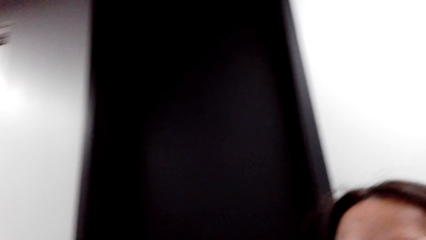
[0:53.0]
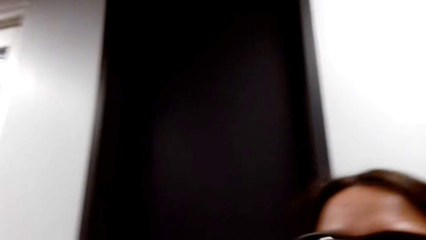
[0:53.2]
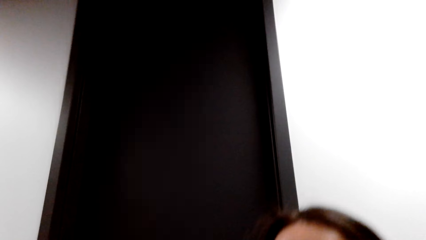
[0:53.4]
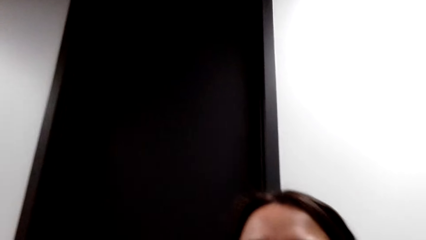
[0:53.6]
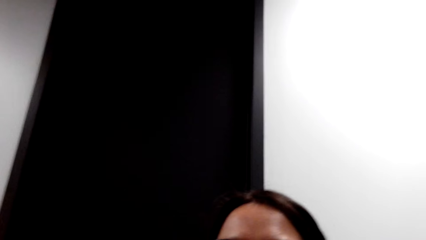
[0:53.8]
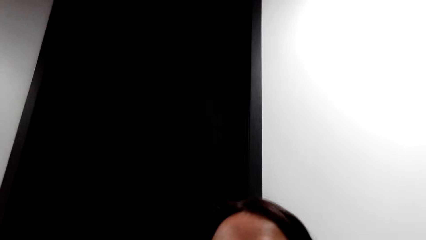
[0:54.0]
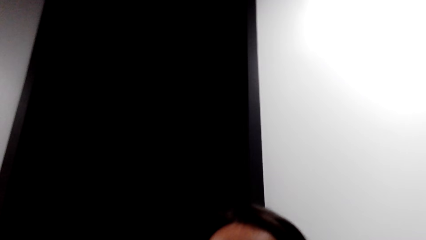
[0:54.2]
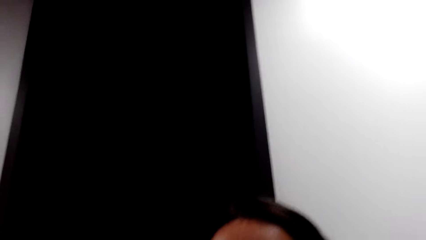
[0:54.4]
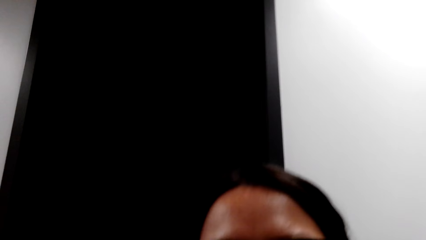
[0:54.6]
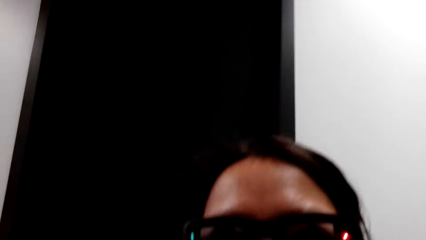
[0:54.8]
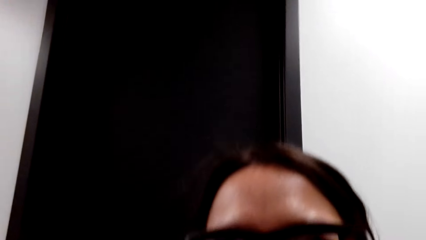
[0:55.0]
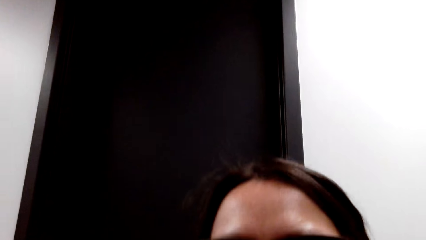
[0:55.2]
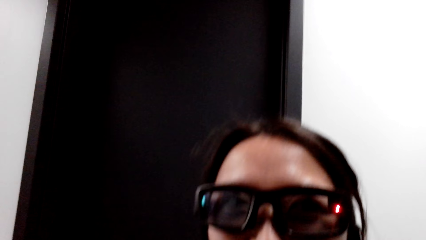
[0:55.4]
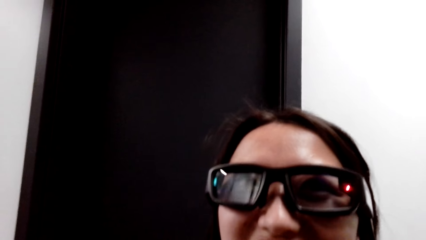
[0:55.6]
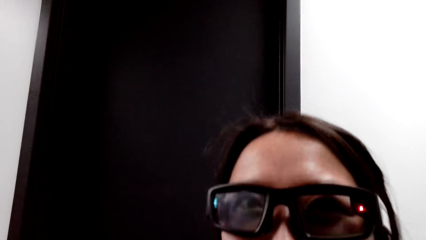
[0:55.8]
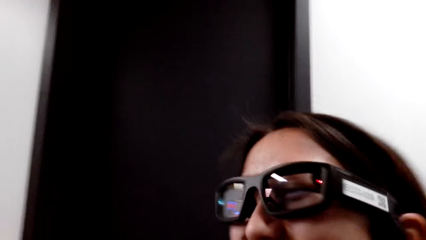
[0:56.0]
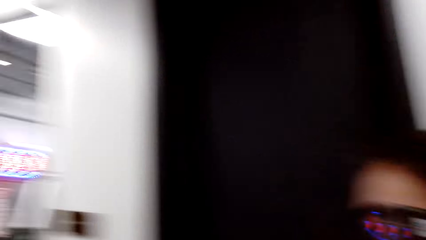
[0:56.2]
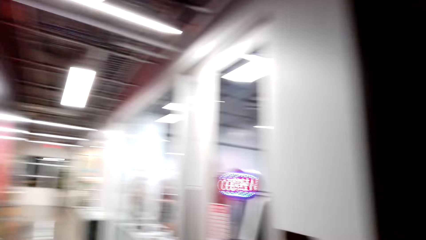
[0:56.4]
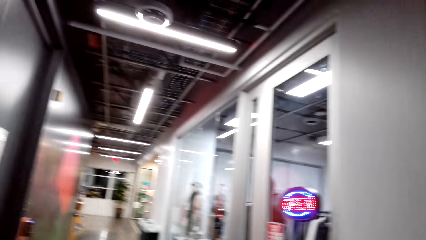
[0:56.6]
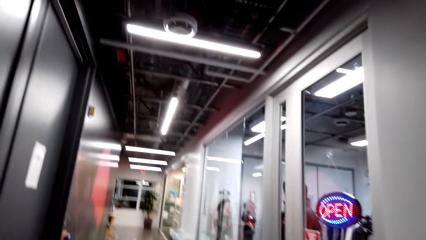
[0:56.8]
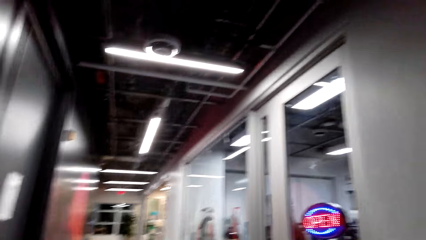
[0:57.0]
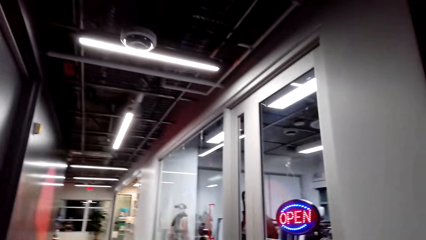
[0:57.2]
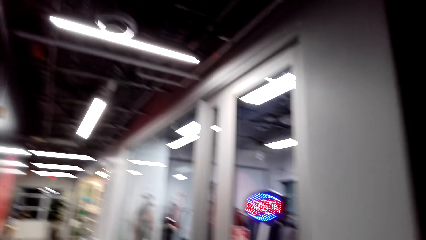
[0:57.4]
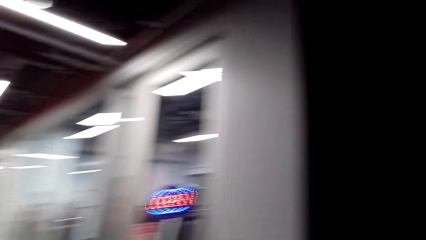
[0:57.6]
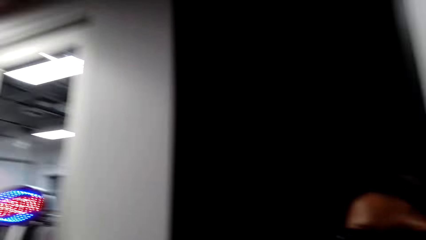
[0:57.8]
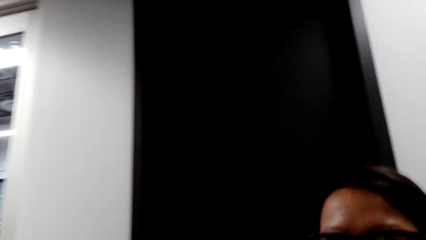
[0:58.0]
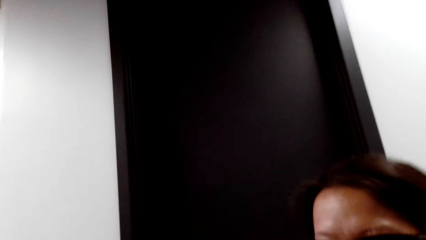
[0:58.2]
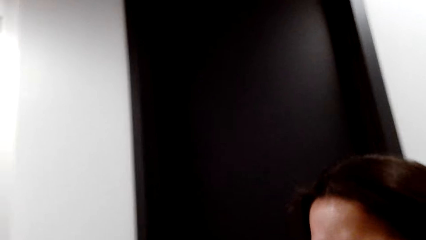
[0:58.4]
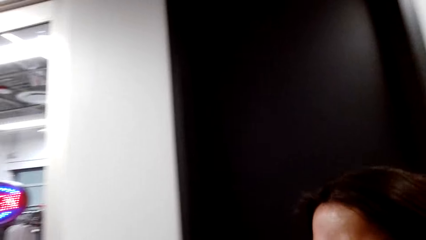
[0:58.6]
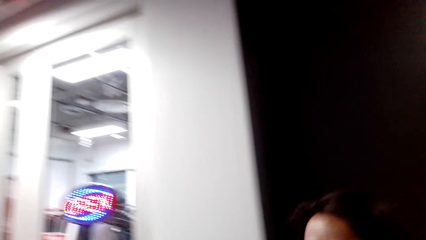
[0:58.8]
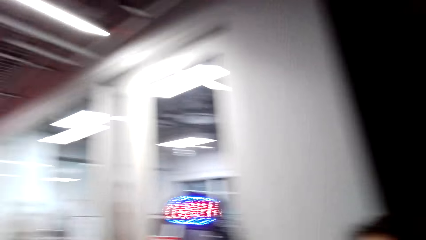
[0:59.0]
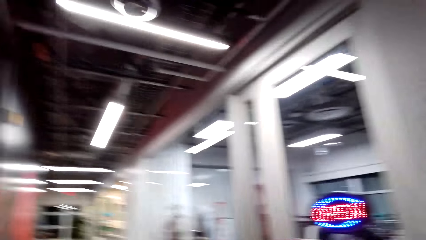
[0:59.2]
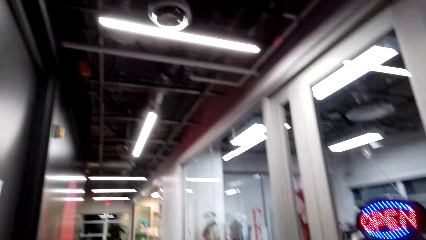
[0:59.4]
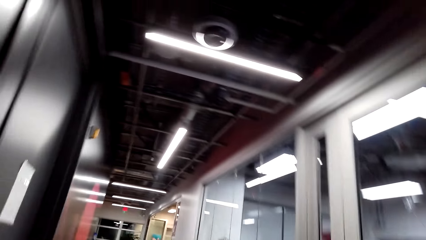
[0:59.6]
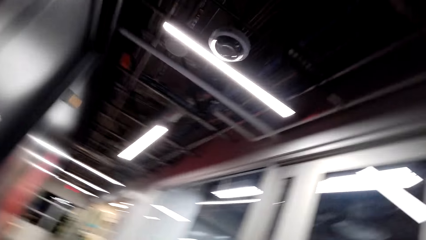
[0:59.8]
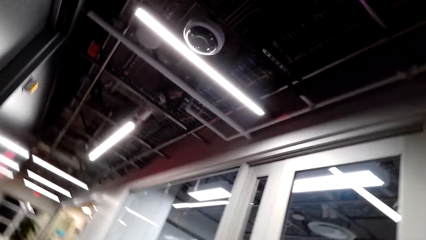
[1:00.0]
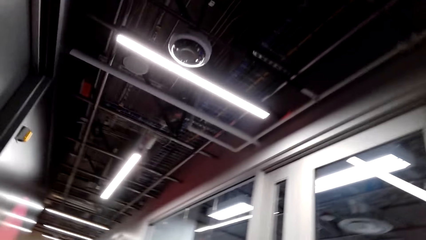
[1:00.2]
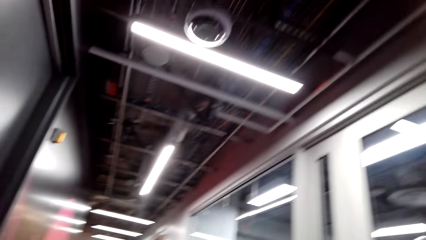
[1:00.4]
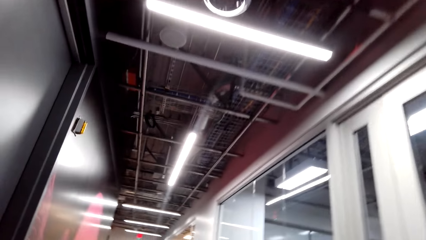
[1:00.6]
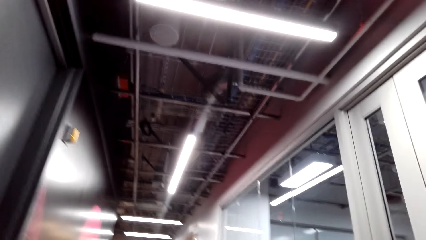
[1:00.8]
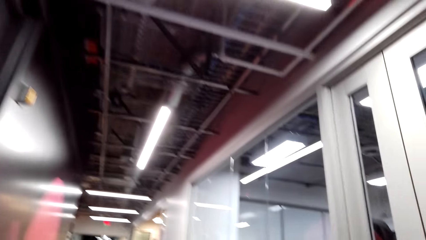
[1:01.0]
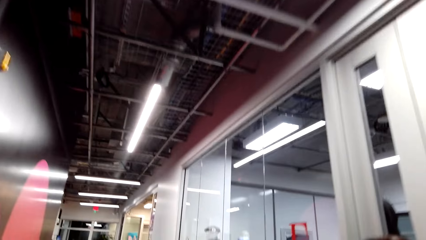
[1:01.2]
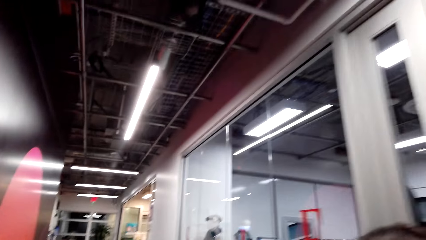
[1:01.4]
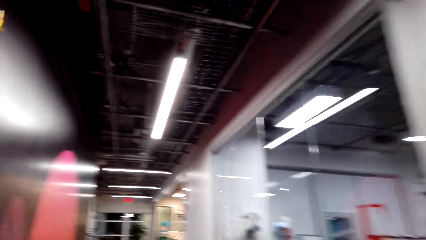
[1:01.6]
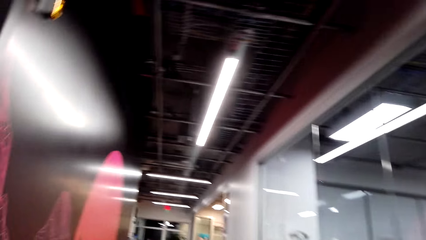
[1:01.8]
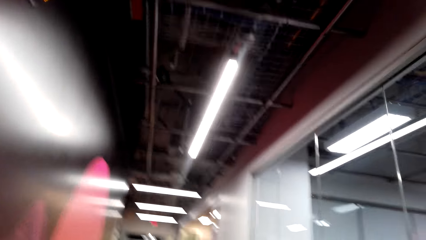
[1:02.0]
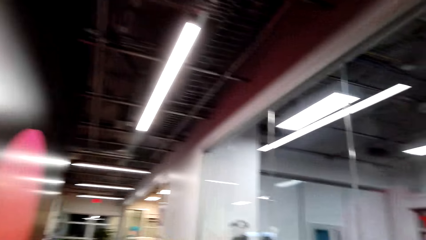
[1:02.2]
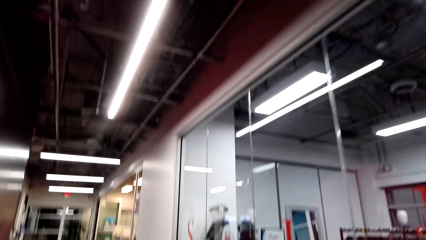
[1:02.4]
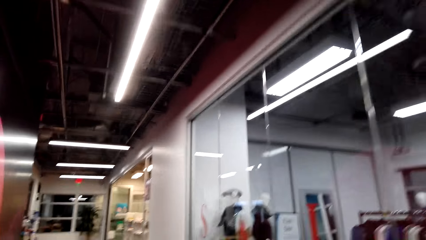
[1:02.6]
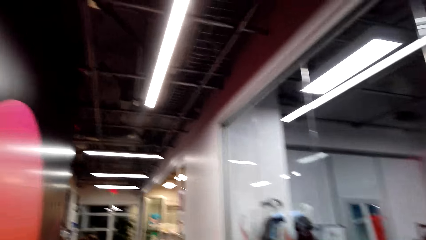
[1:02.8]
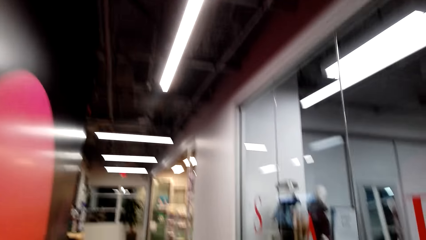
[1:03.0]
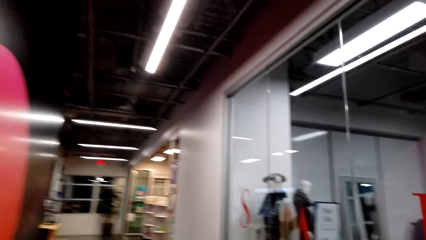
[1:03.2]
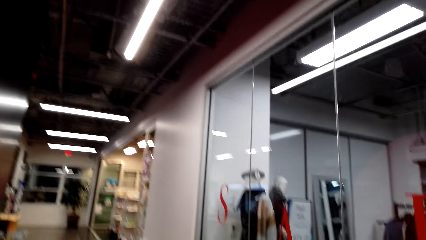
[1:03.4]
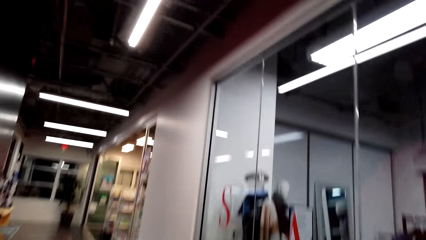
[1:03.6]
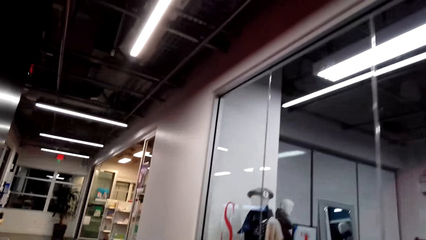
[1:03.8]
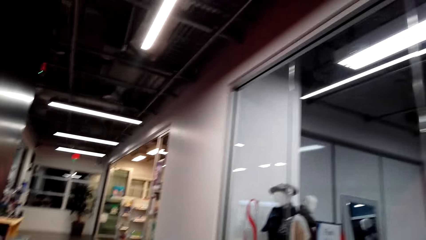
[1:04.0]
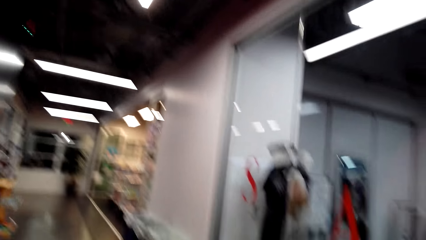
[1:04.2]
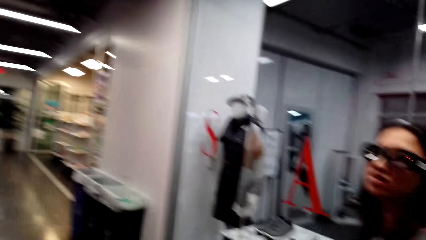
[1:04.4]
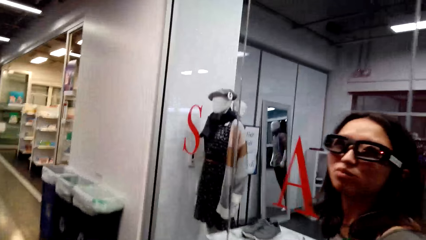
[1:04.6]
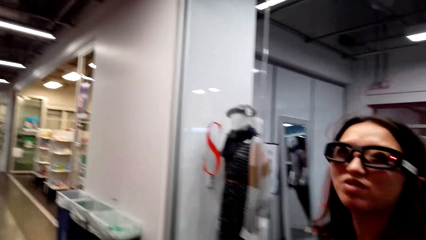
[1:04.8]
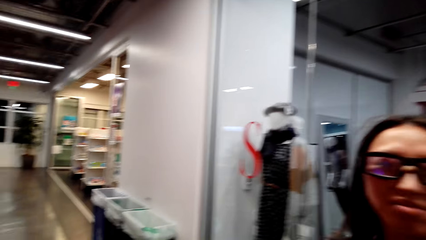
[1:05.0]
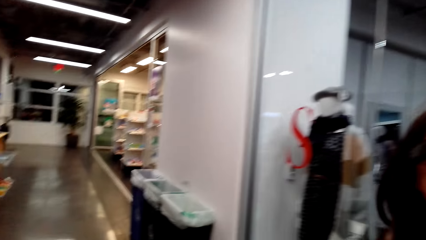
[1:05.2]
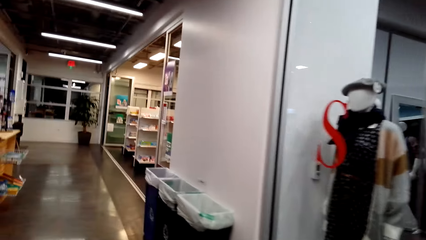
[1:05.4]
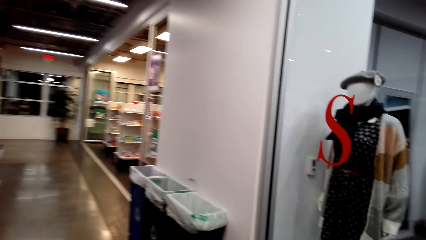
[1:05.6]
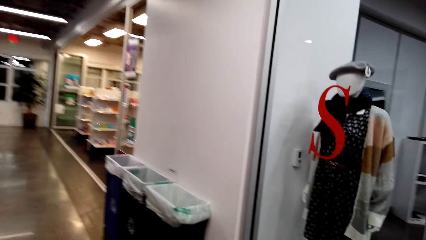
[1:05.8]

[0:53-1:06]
The camera wearer talks to a person. They walk back.

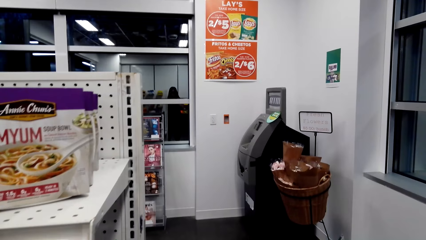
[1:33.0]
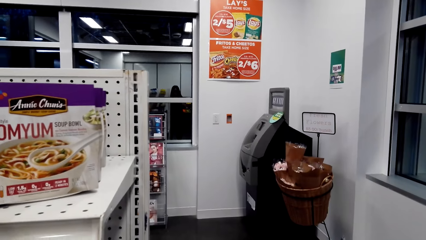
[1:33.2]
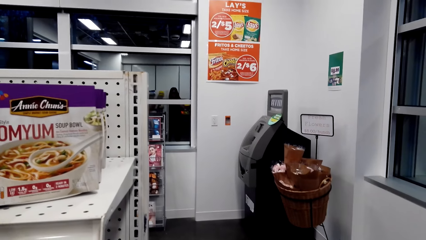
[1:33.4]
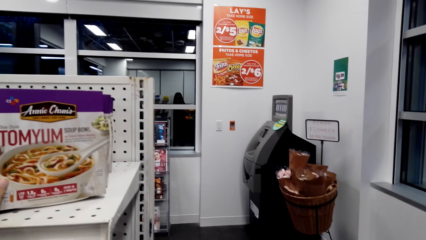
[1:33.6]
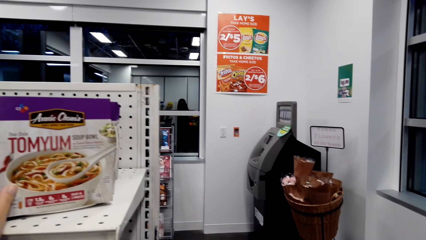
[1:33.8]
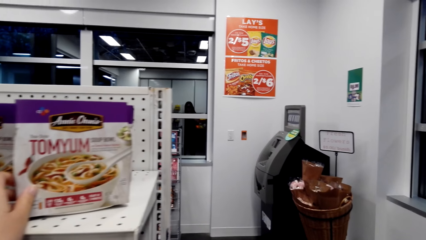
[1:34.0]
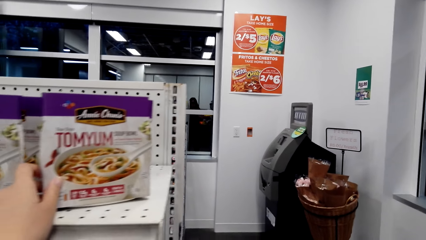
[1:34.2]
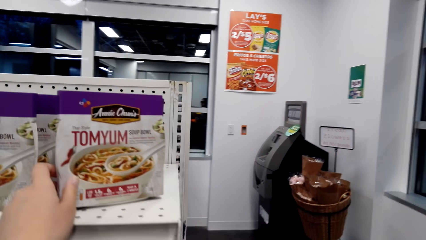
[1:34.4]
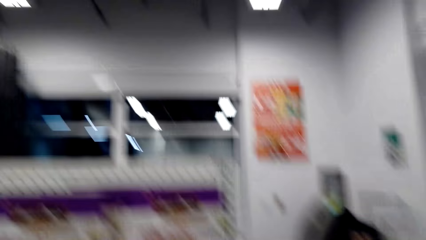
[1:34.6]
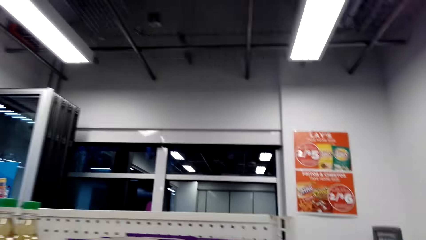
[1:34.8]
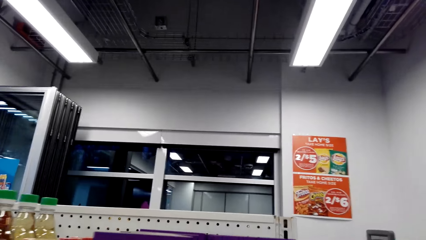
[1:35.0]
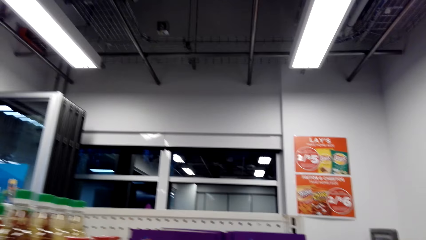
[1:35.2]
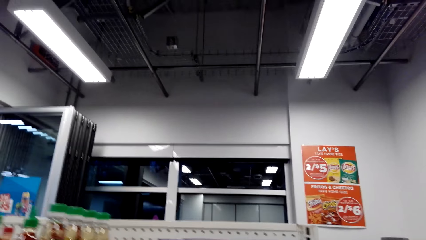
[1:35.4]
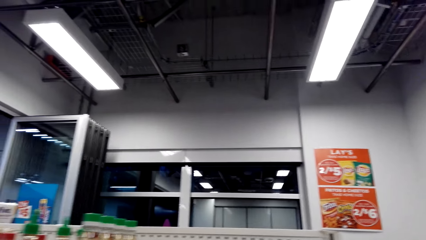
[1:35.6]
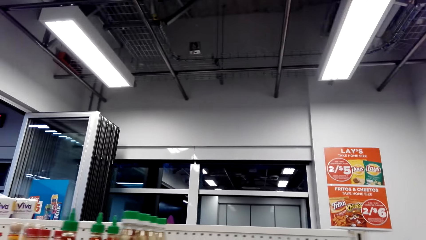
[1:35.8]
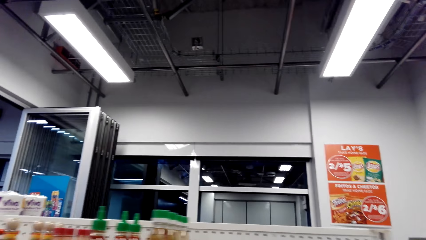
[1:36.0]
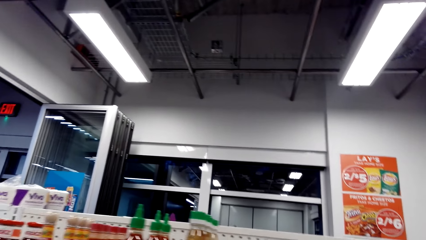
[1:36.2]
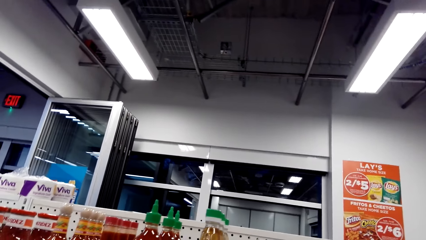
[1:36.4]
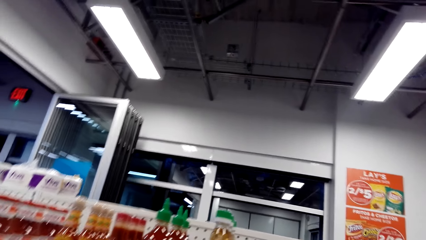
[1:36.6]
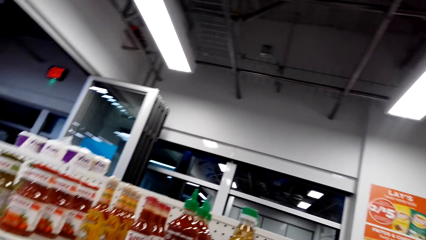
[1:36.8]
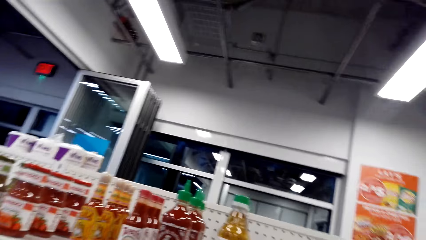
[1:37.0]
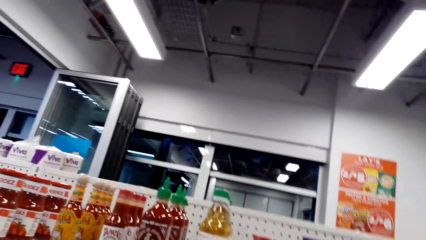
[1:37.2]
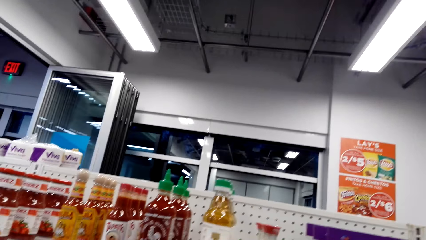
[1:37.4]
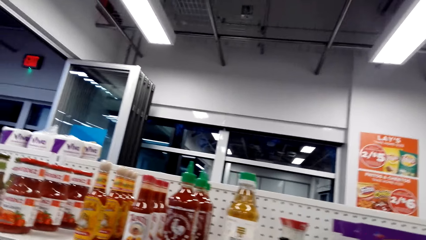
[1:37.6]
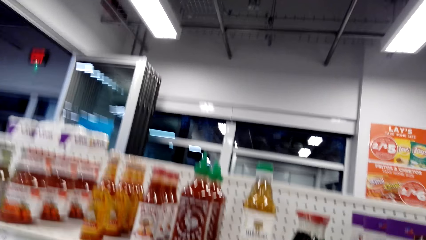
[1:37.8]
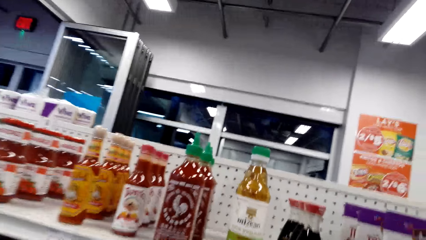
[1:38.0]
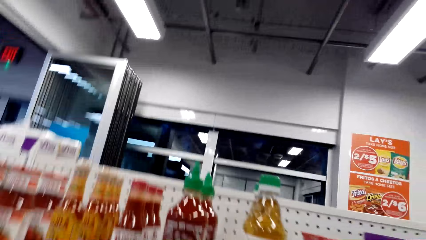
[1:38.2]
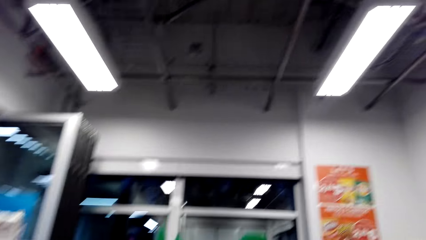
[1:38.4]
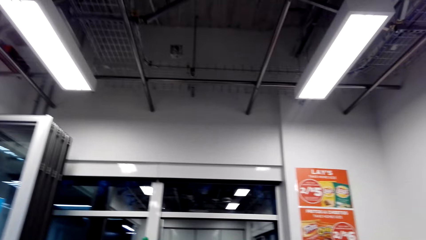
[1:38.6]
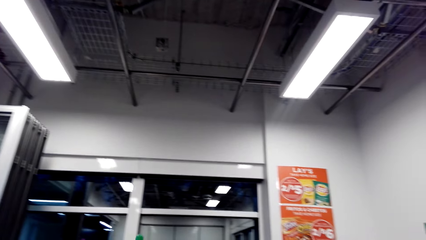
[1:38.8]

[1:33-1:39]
The camera wearer touches the tom yum packet.
